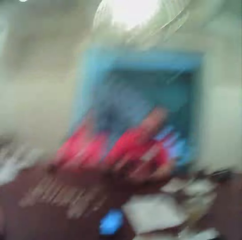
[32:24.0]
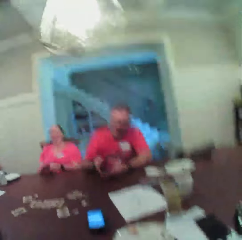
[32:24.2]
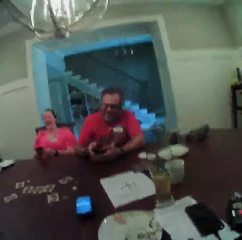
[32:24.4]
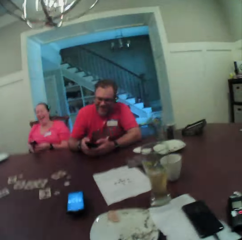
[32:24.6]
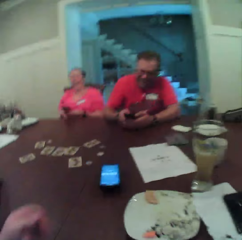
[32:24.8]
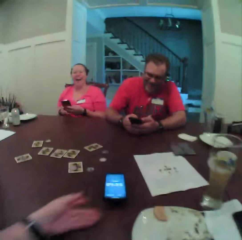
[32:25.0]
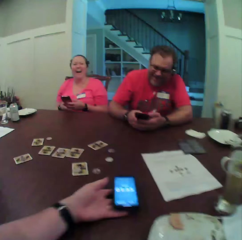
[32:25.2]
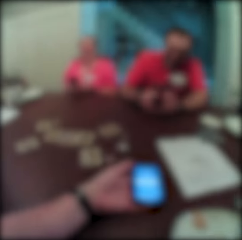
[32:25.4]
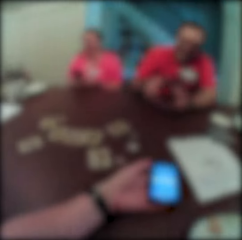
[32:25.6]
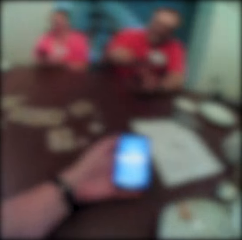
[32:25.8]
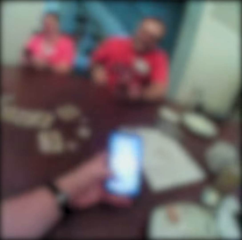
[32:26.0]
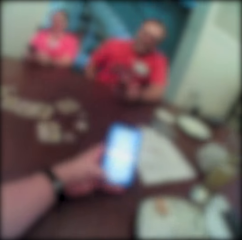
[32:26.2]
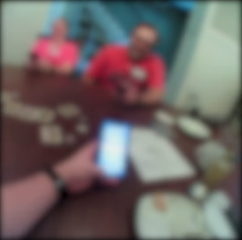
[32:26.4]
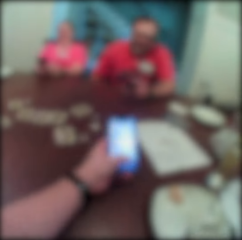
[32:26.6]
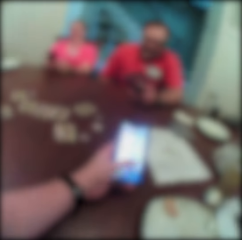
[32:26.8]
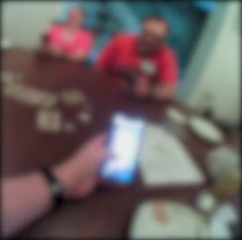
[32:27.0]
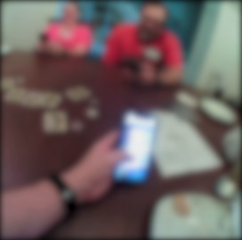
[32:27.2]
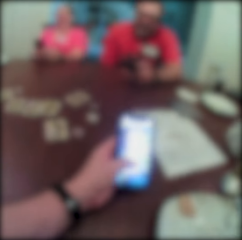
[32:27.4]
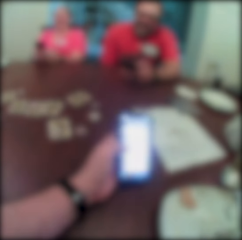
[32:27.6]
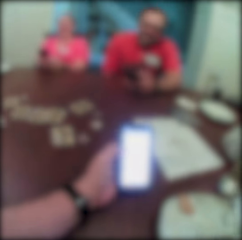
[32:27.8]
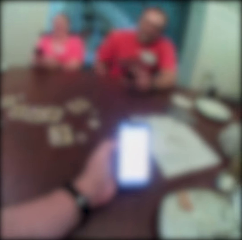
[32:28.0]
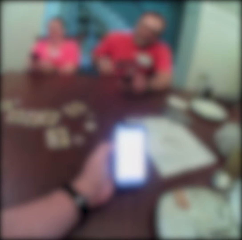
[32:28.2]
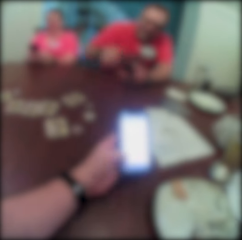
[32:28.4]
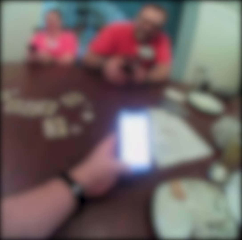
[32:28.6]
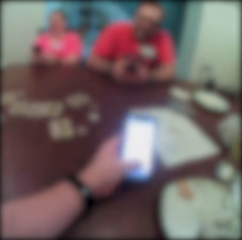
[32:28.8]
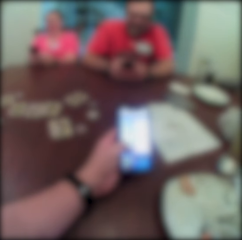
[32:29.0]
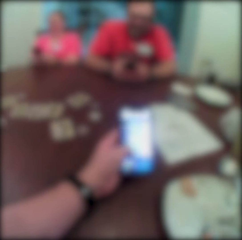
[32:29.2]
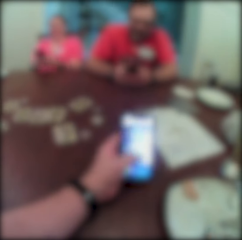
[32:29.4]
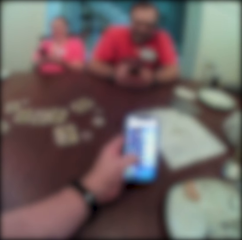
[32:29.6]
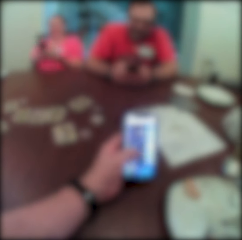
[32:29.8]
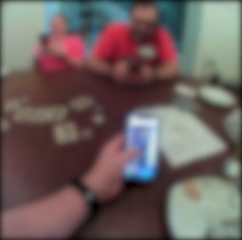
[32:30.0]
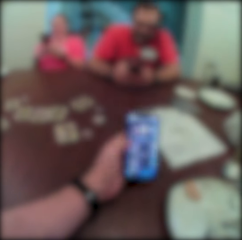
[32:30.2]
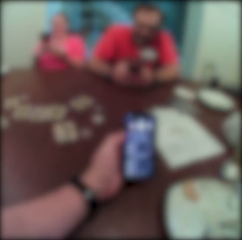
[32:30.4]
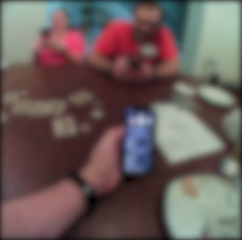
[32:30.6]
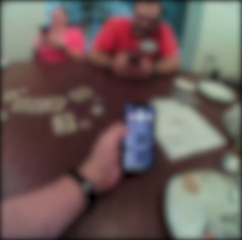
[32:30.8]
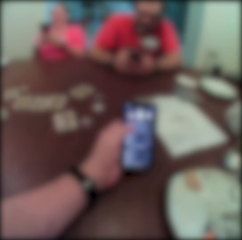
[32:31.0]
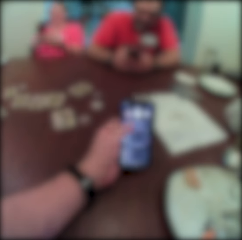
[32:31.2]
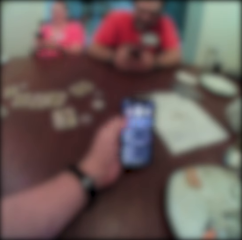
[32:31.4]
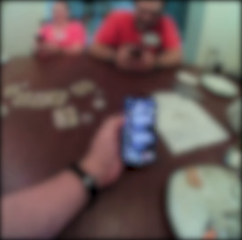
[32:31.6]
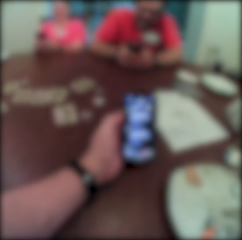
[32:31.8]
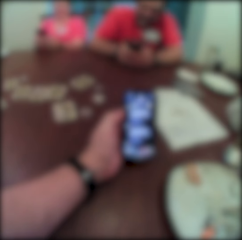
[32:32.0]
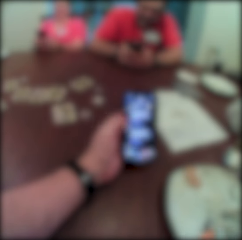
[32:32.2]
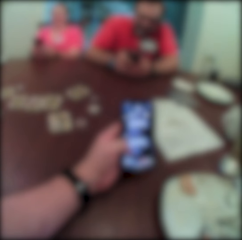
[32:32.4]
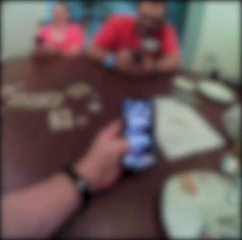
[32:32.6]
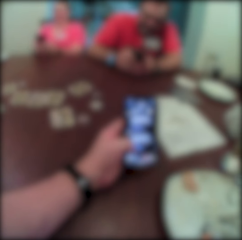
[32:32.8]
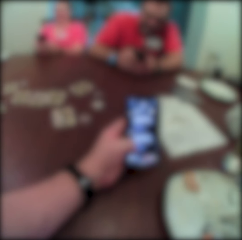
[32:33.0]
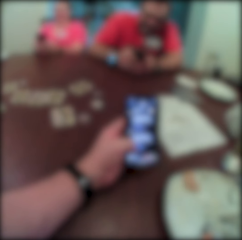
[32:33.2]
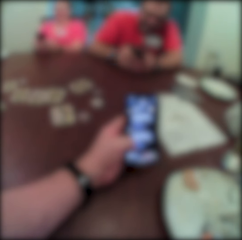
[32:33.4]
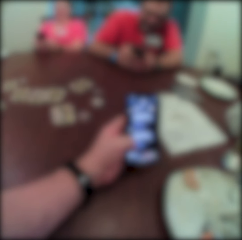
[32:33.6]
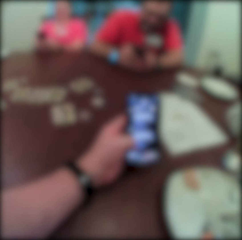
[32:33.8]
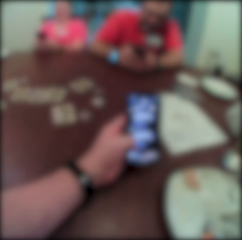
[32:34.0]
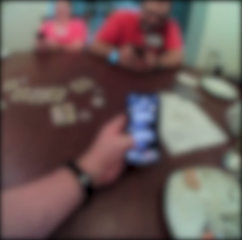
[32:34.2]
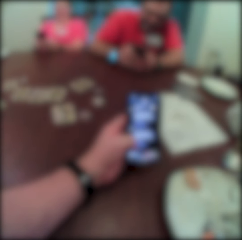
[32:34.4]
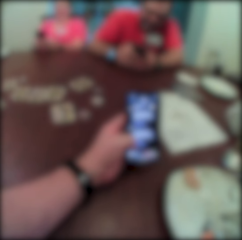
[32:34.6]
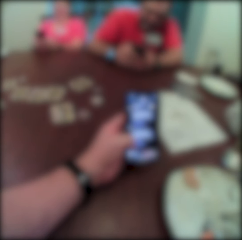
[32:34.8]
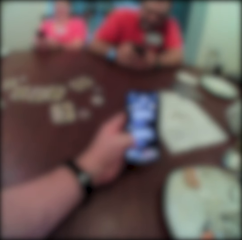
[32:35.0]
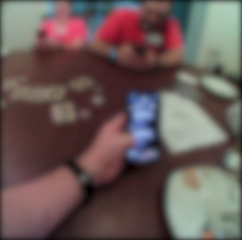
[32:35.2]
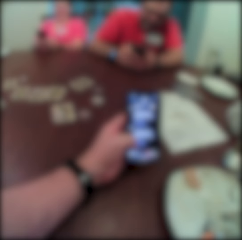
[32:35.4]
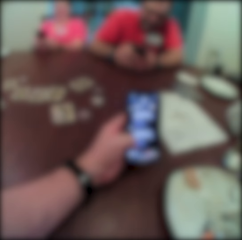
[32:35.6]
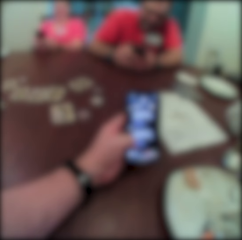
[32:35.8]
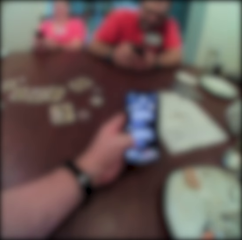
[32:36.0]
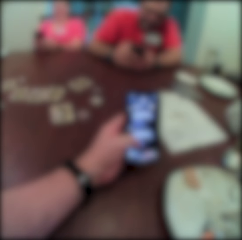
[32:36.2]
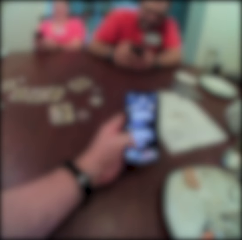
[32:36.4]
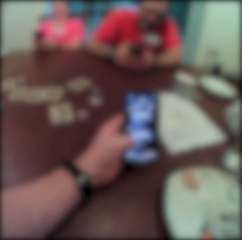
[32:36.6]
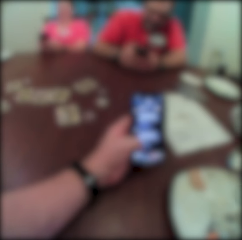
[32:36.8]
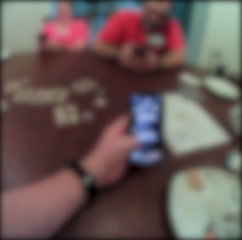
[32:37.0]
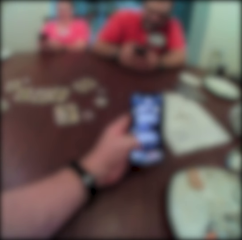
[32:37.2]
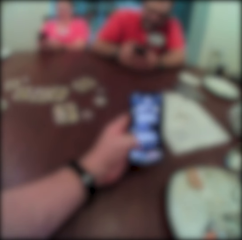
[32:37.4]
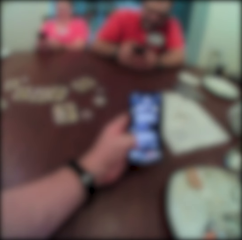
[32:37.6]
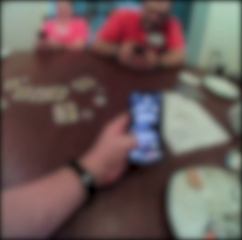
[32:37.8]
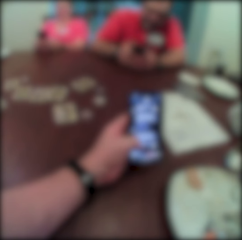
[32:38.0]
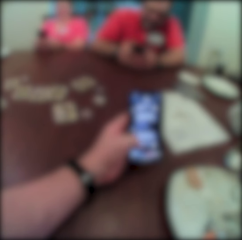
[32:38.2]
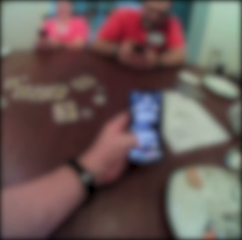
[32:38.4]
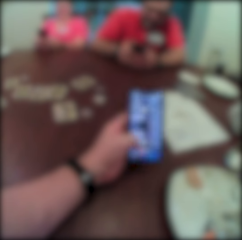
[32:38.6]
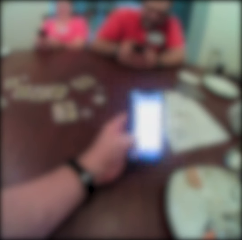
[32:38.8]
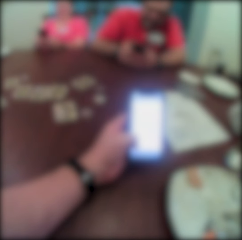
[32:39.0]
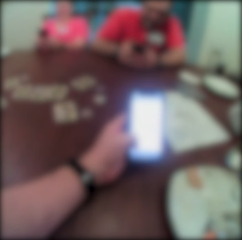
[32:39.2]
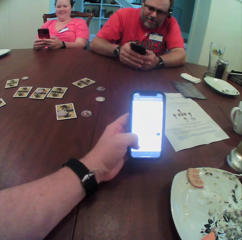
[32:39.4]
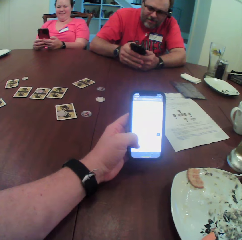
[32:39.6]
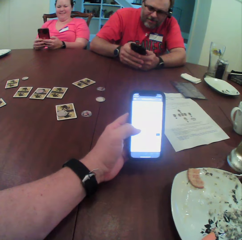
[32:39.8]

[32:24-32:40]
The woman takes a phone from the table with her right hand and operates the phone with her hands. The camera wearer operates the phone with his left hand.

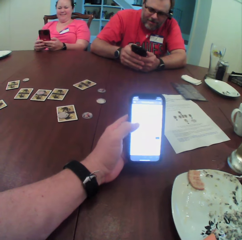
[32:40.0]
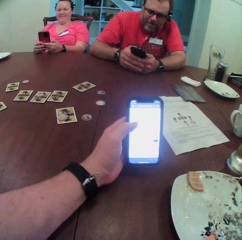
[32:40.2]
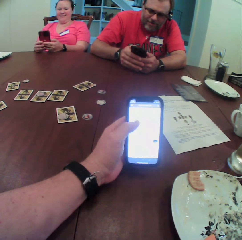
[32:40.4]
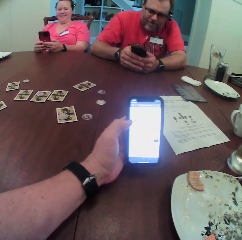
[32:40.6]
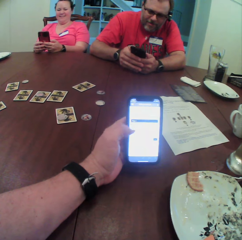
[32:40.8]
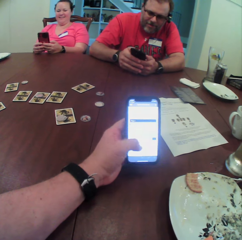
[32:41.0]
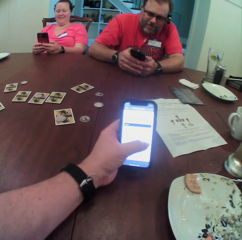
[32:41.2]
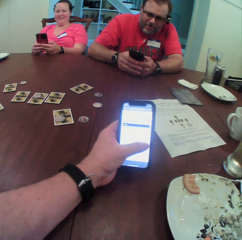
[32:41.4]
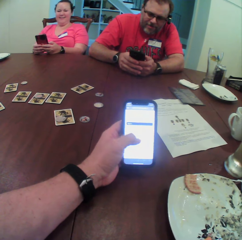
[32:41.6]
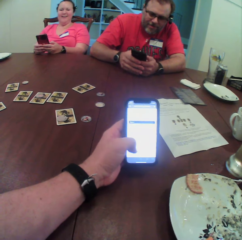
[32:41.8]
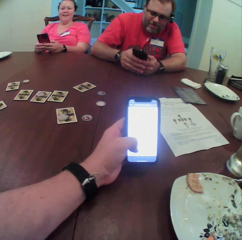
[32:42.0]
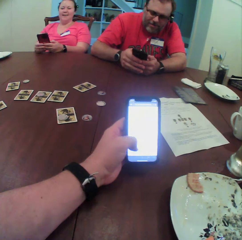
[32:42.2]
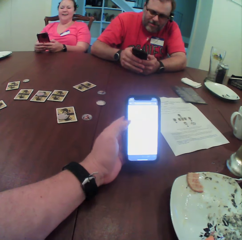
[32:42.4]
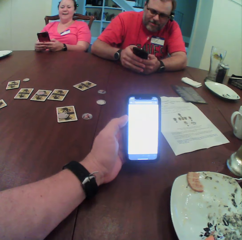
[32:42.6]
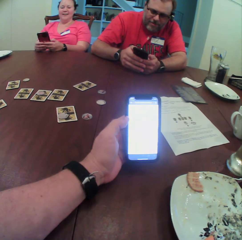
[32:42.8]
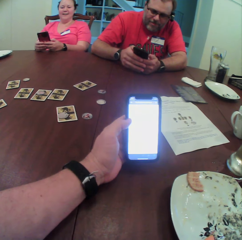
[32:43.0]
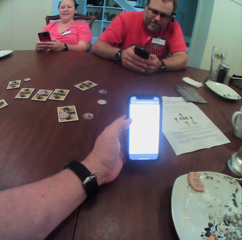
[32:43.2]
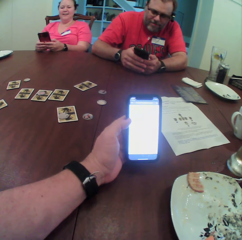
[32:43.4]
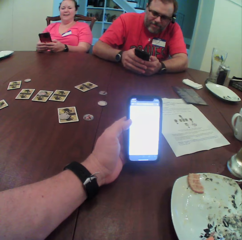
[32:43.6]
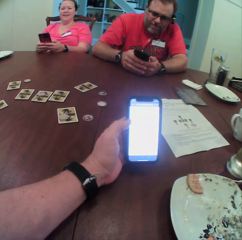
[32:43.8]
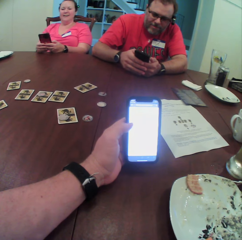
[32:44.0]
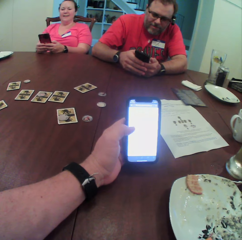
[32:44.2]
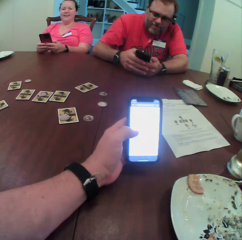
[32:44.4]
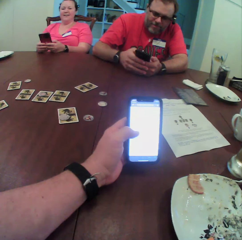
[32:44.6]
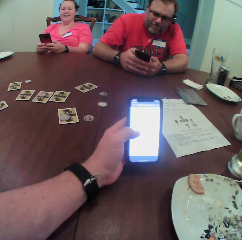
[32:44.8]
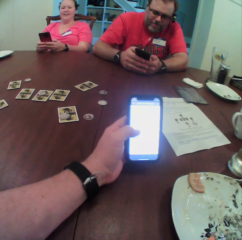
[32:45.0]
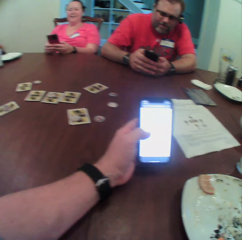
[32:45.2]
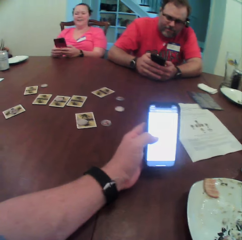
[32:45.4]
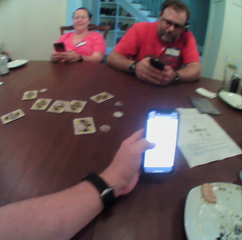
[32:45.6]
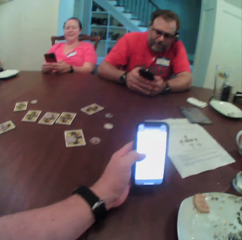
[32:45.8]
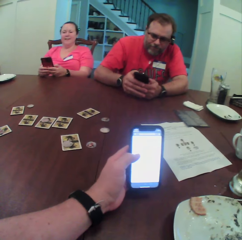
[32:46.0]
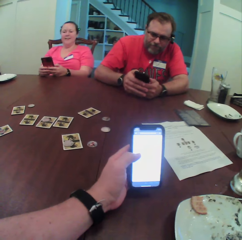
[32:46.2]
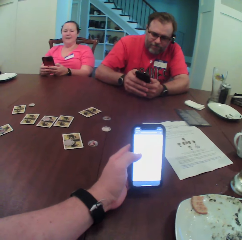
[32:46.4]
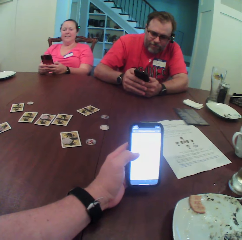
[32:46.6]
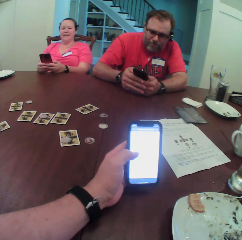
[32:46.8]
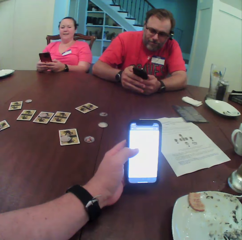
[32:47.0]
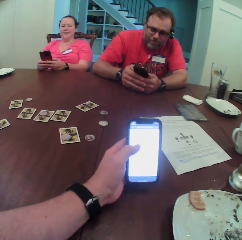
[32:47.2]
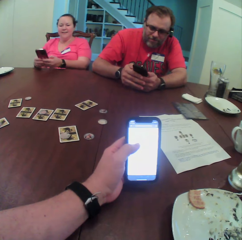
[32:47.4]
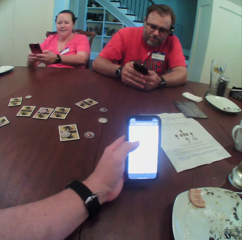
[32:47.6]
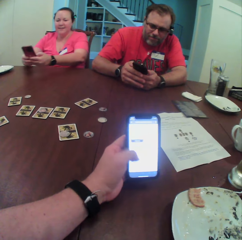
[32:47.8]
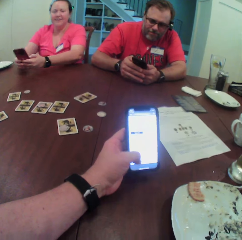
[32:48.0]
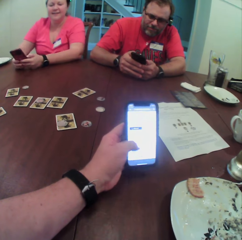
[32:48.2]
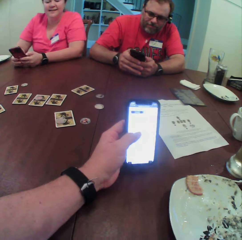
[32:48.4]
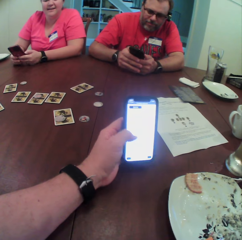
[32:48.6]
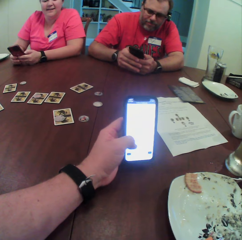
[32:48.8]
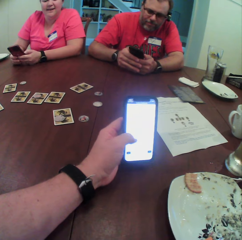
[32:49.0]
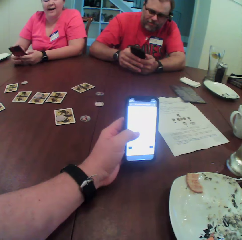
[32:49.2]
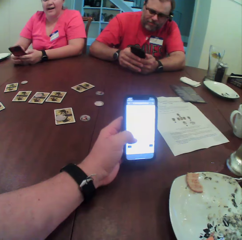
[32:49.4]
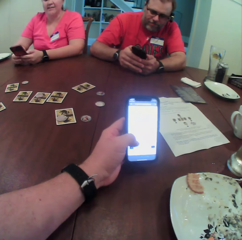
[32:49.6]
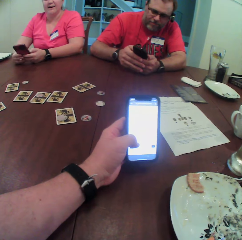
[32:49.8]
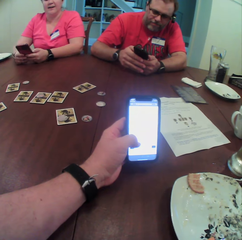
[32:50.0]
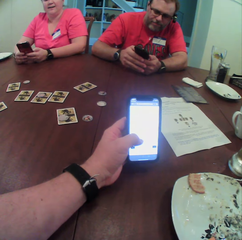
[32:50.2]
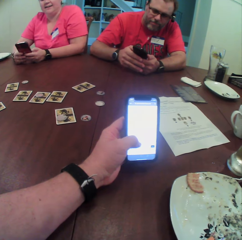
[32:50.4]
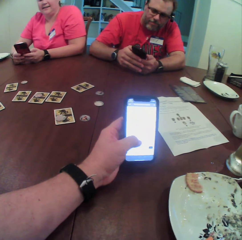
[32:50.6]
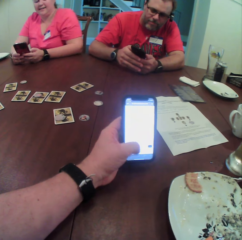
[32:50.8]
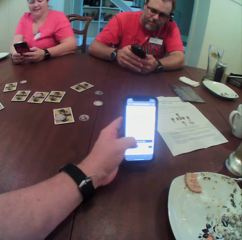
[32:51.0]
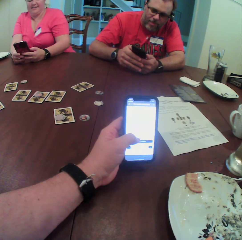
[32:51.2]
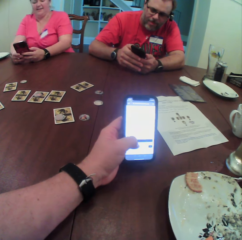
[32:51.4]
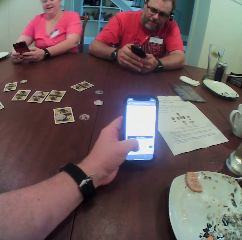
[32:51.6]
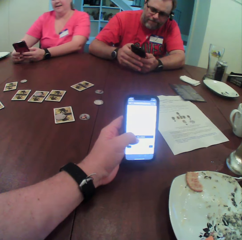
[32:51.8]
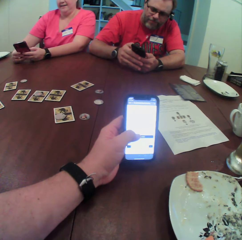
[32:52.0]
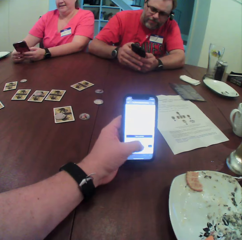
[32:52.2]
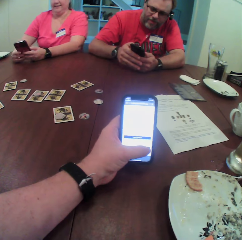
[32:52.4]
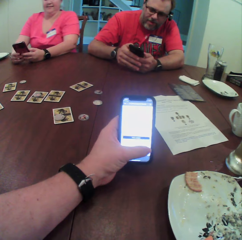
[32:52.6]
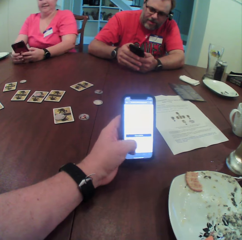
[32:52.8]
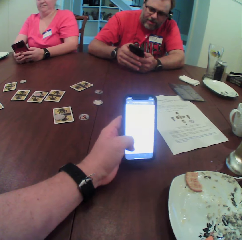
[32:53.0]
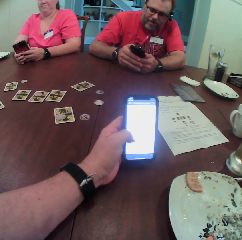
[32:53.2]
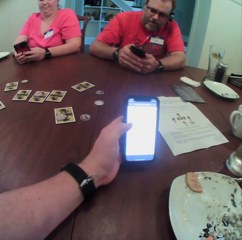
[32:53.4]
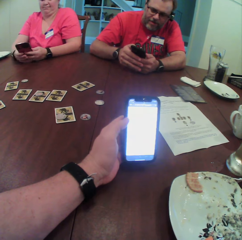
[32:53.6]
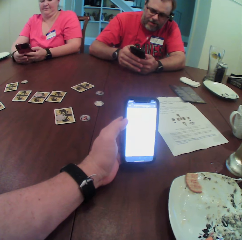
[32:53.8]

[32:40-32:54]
A woman operates the phone with her hands. The camera wearer speaks to another woman, the first woman and a man at the table. The first woman operates the phone with her hands.
